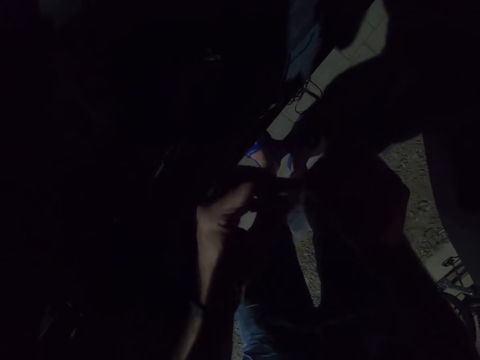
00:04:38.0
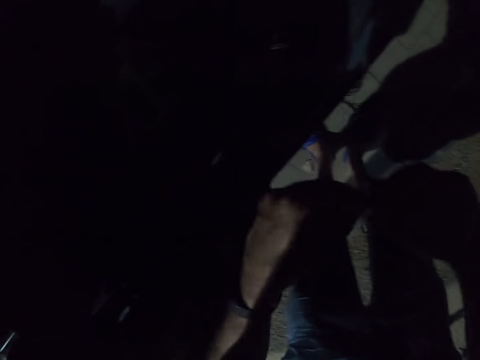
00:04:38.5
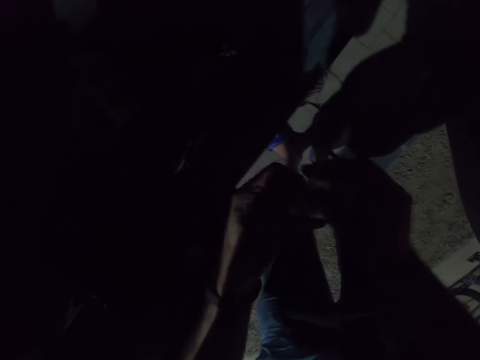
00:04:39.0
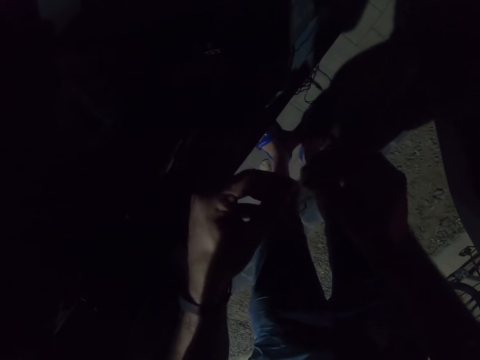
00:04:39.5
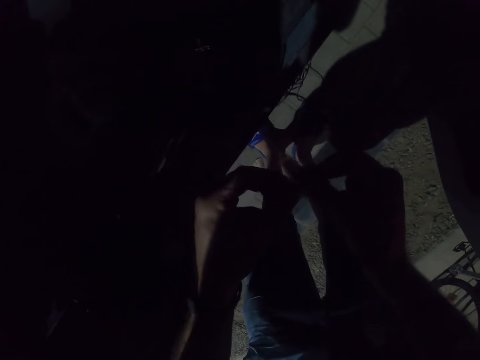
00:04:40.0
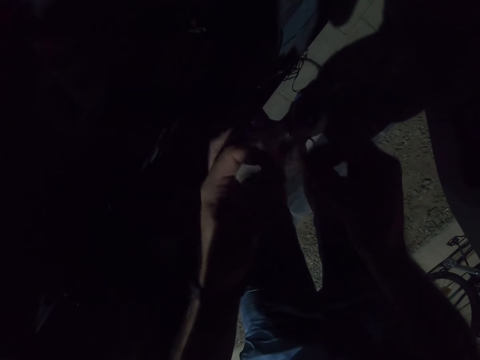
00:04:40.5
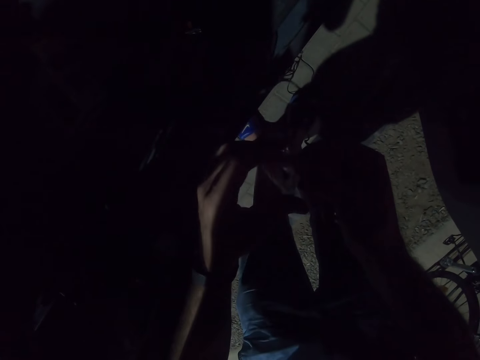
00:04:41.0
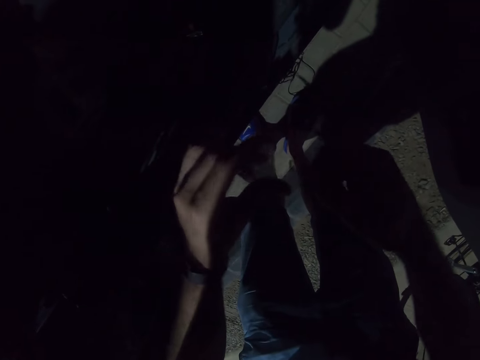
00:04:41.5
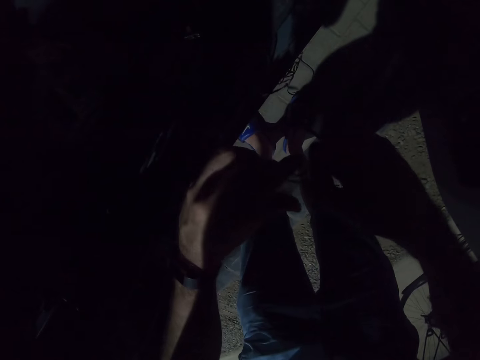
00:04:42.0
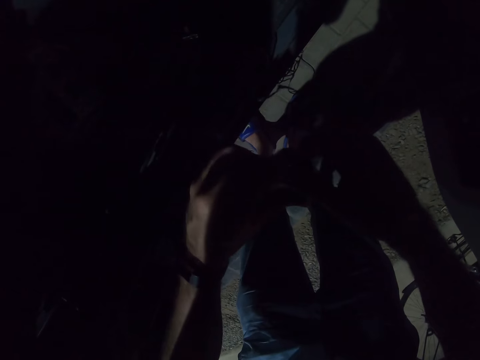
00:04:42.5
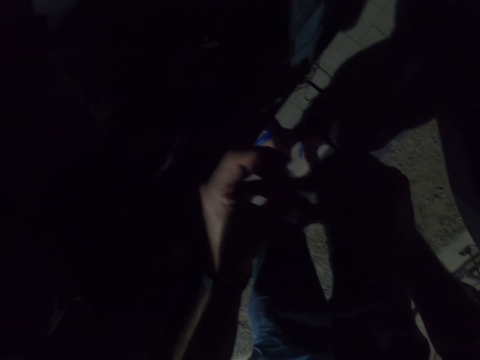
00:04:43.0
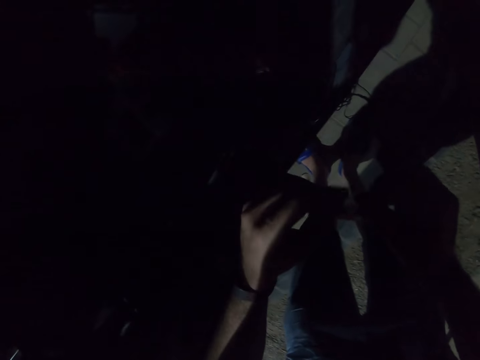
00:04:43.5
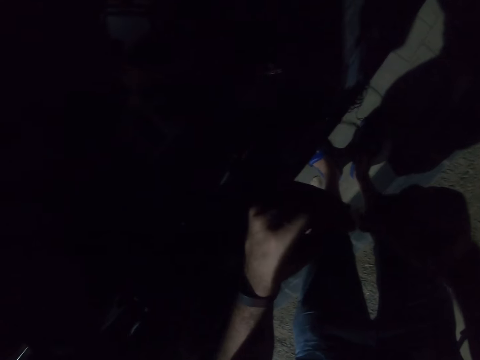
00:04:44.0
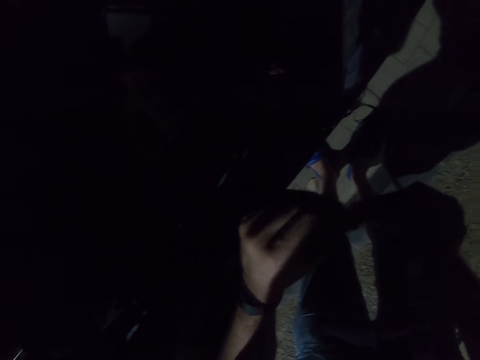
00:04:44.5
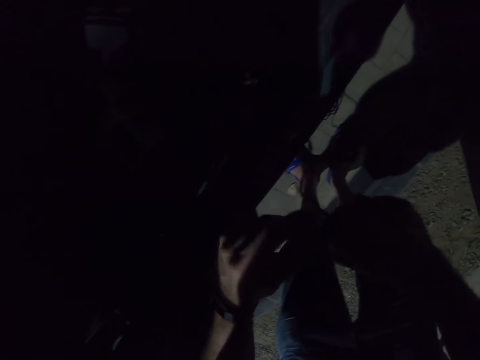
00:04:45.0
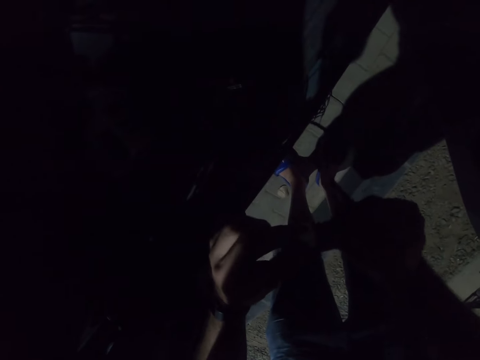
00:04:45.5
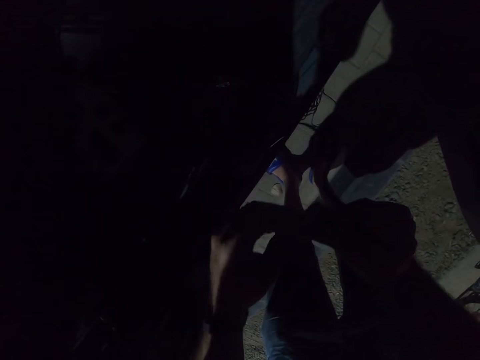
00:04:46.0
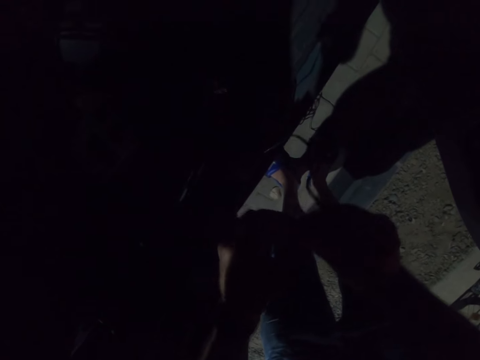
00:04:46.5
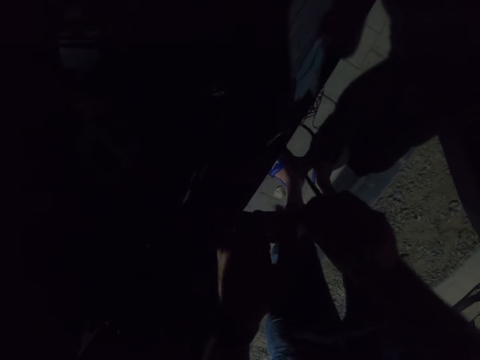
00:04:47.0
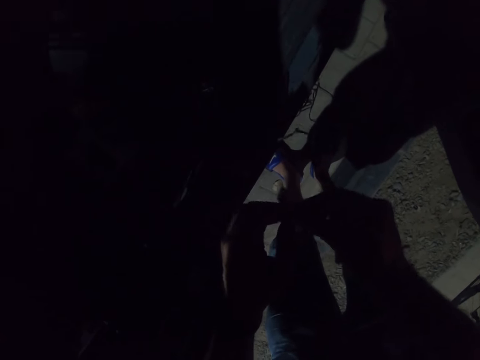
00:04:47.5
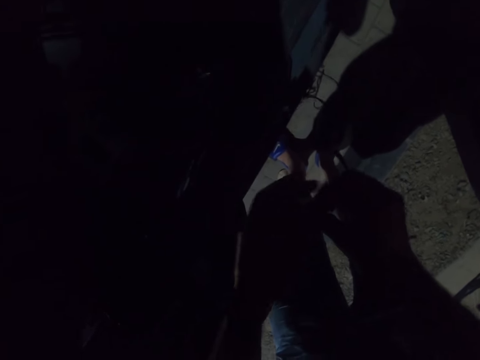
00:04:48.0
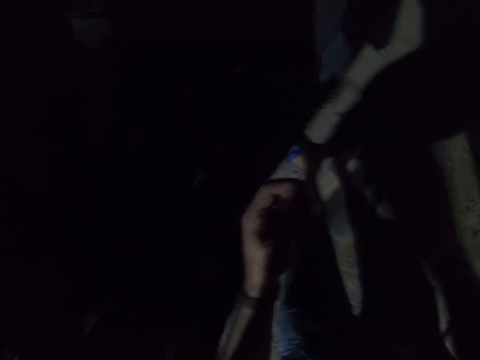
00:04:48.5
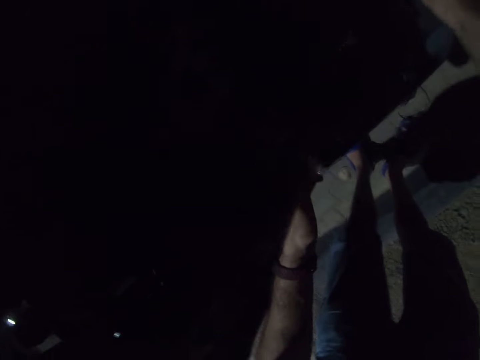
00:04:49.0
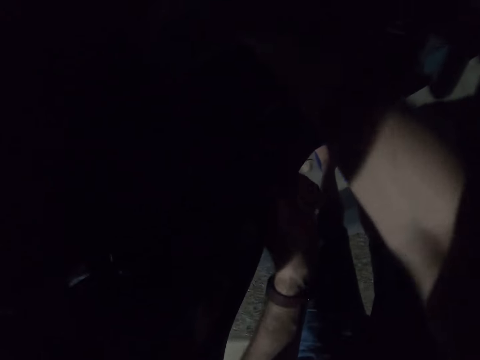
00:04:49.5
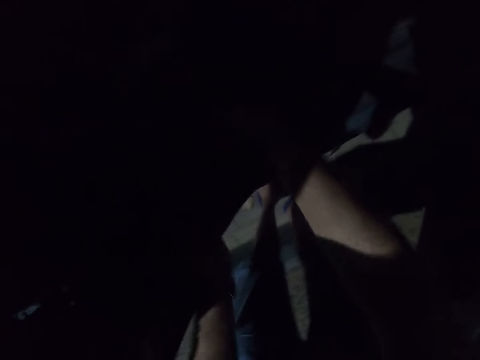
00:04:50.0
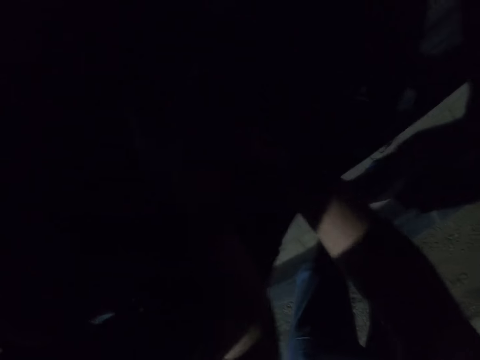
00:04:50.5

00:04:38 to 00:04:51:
The camera wearer connects the wires.

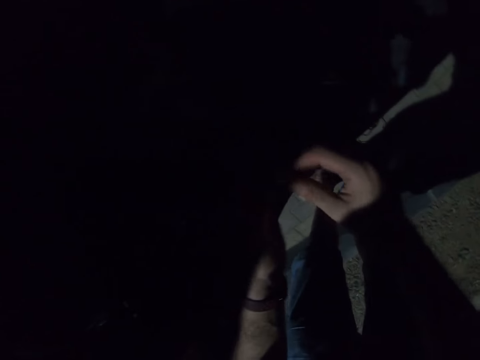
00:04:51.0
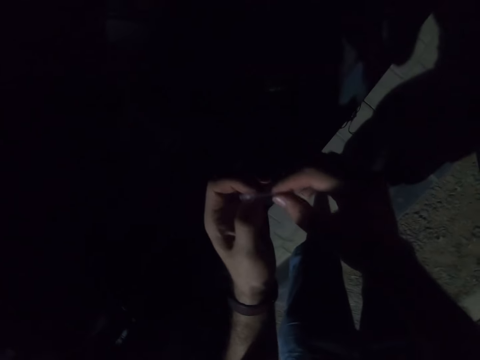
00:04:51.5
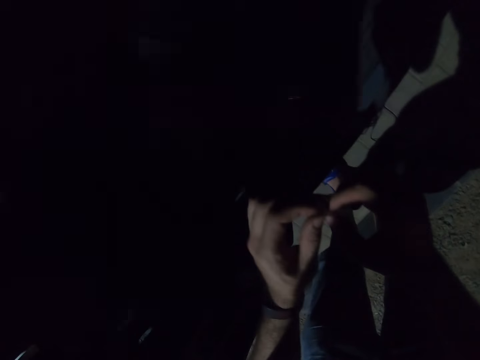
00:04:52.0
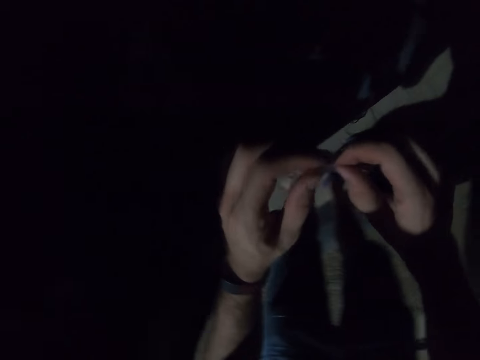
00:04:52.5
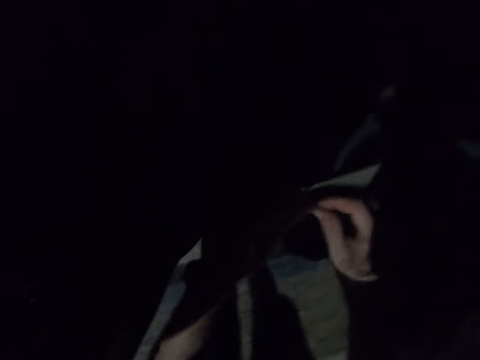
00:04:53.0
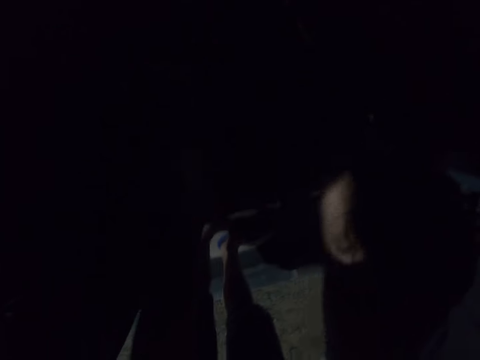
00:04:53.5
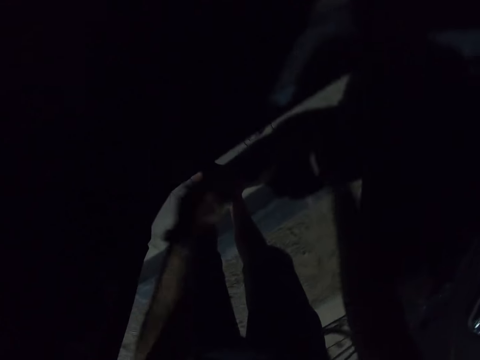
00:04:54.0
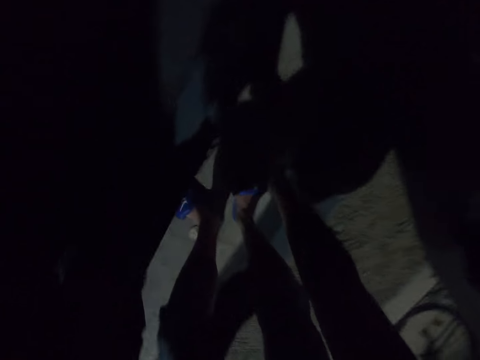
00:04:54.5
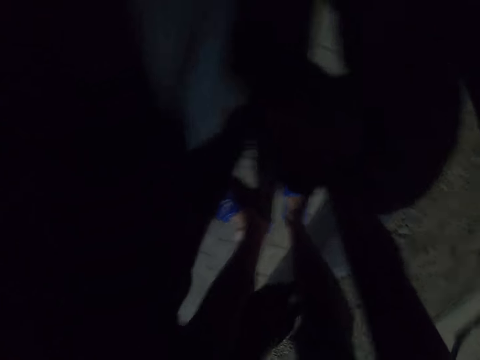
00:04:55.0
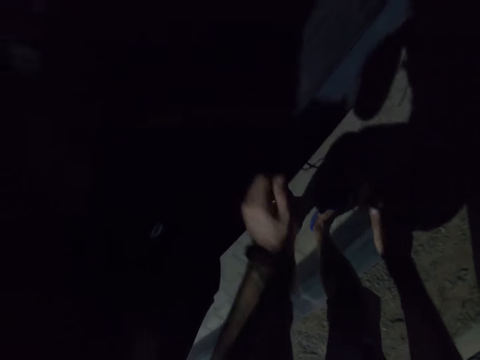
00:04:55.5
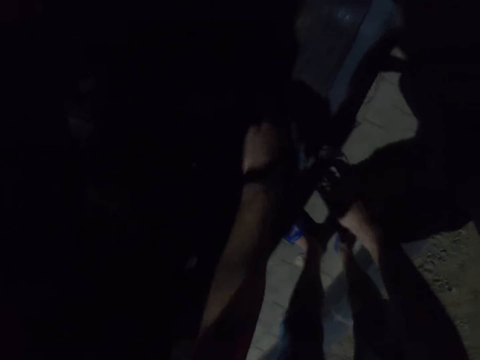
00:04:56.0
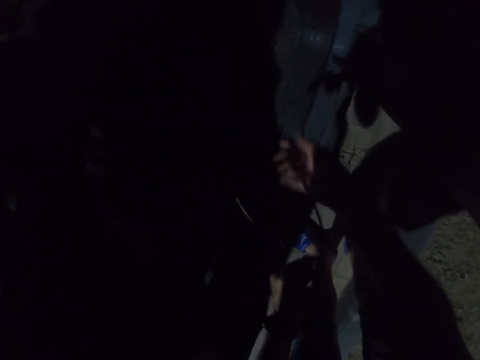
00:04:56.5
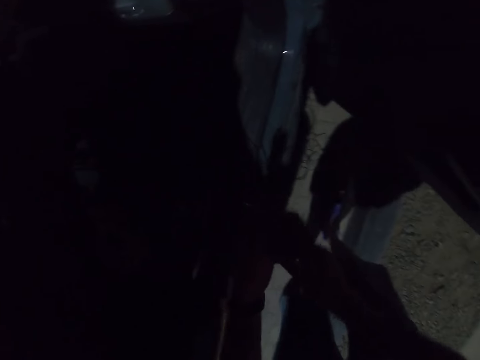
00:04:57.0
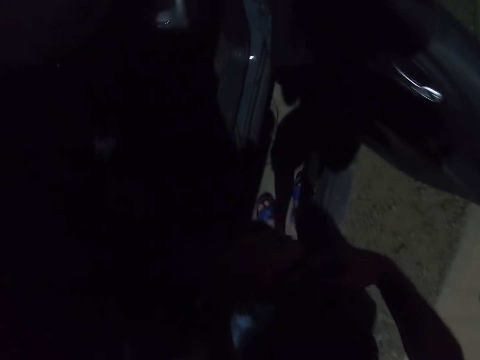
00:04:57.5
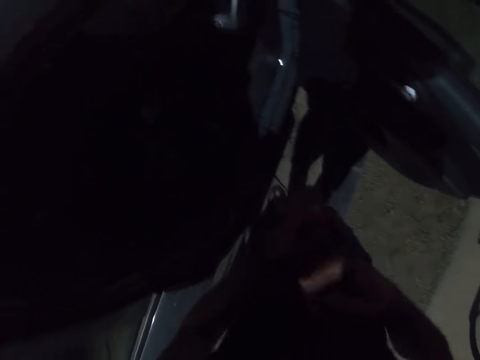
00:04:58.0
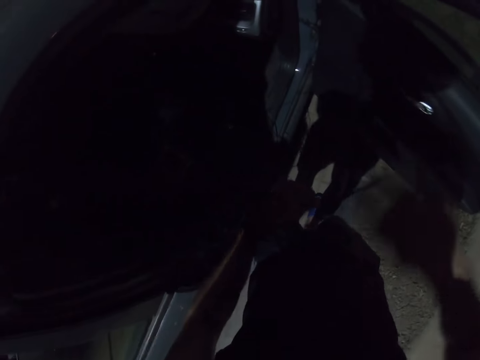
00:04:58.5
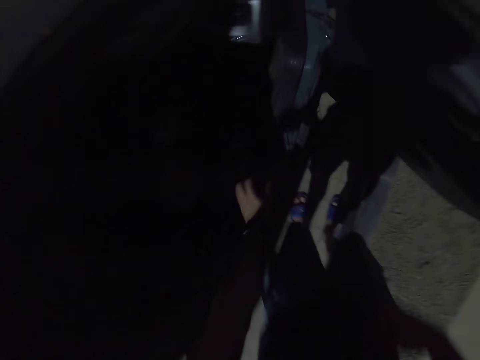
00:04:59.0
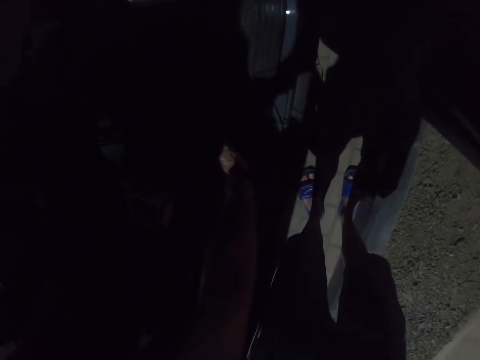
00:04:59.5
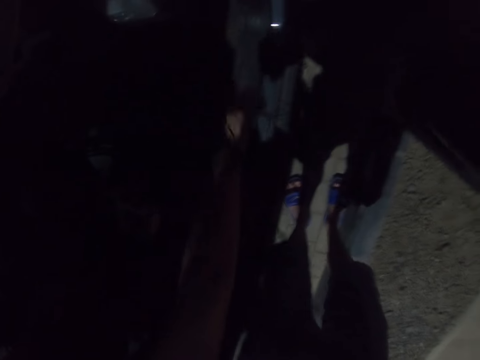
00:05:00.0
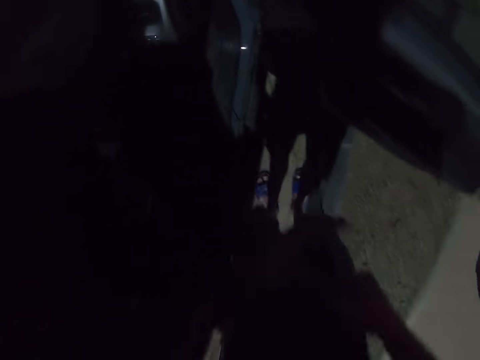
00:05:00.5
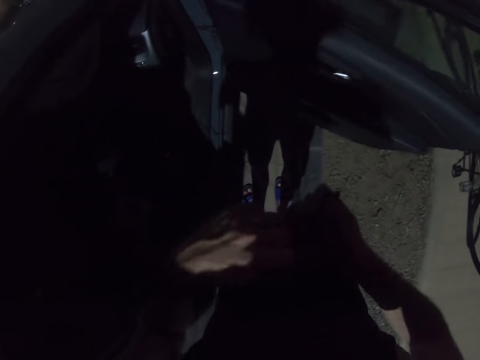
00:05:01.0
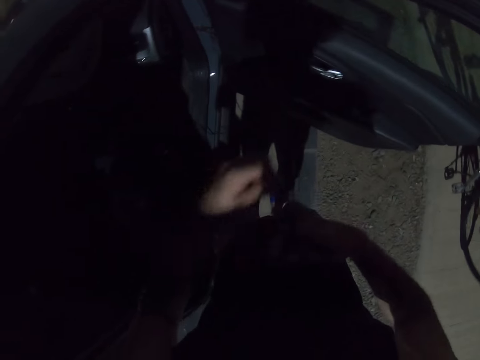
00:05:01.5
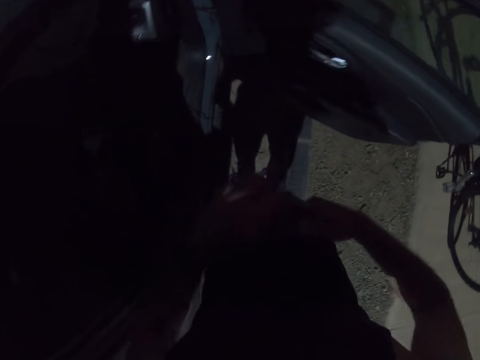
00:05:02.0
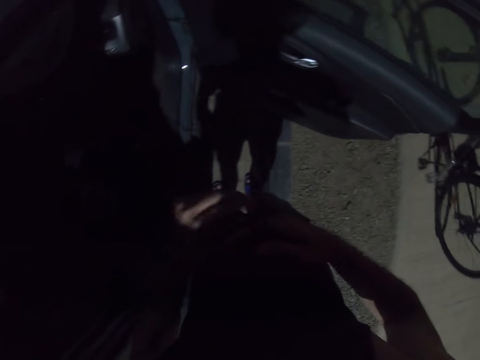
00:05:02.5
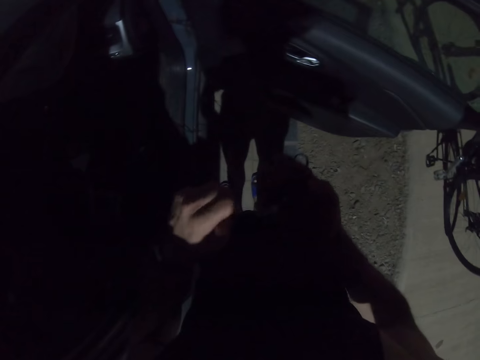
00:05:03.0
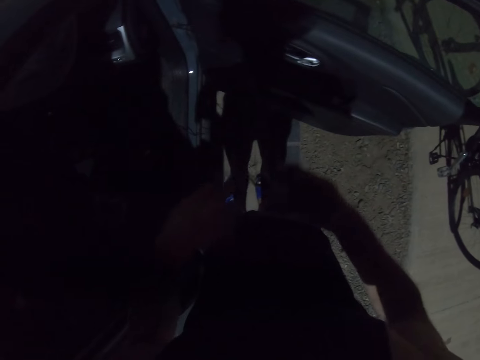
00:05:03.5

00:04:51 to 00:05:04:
The camera wearer drops the nylon bag. He pulls a rope from the car and rolls the rope on his hand. He does something.
